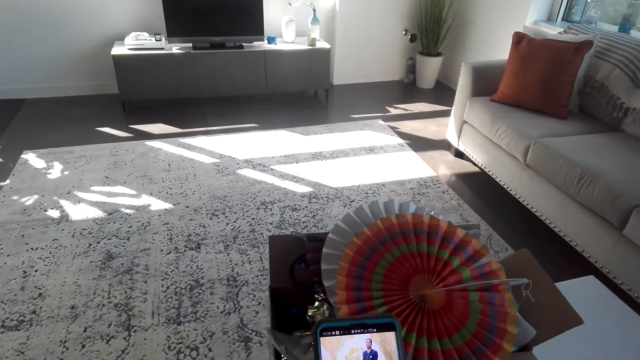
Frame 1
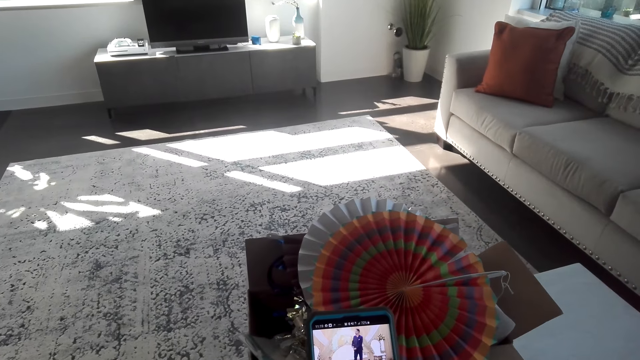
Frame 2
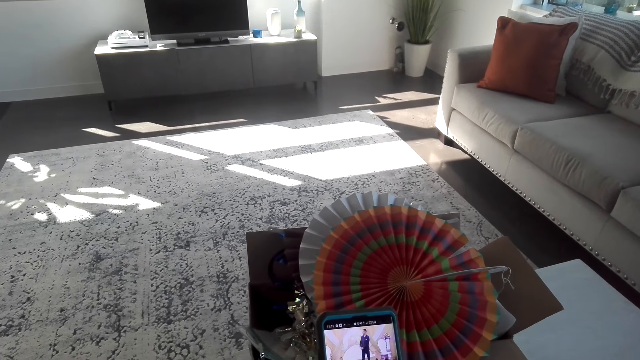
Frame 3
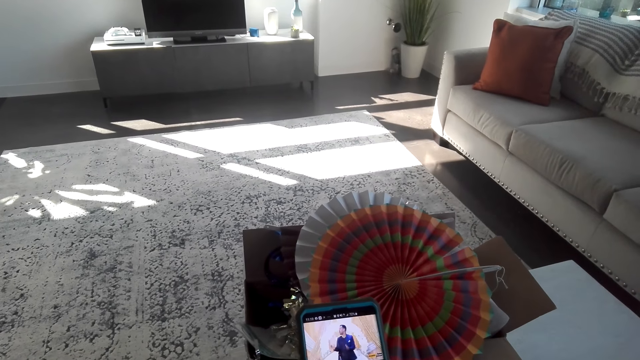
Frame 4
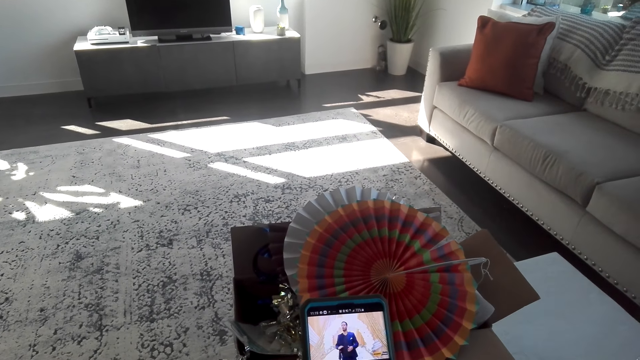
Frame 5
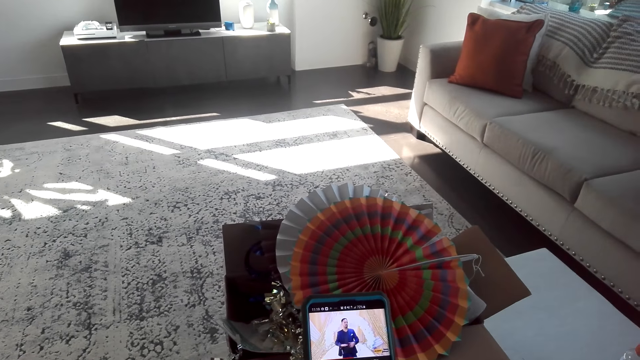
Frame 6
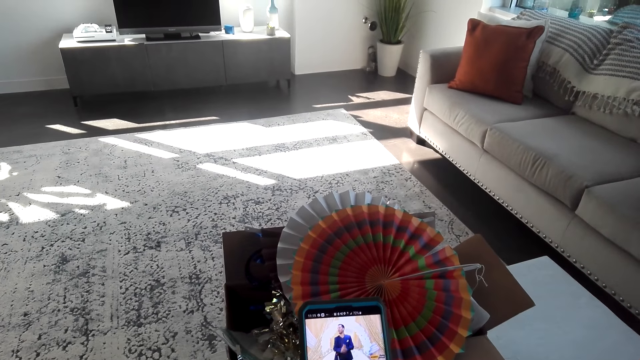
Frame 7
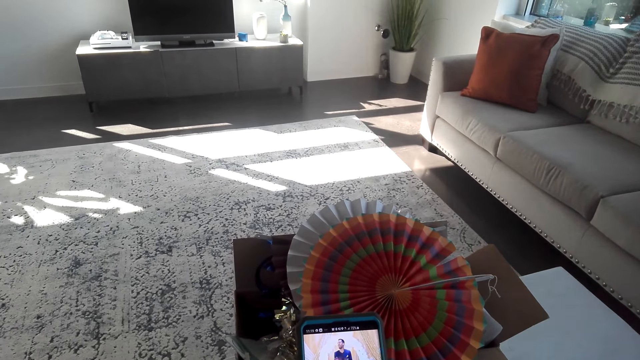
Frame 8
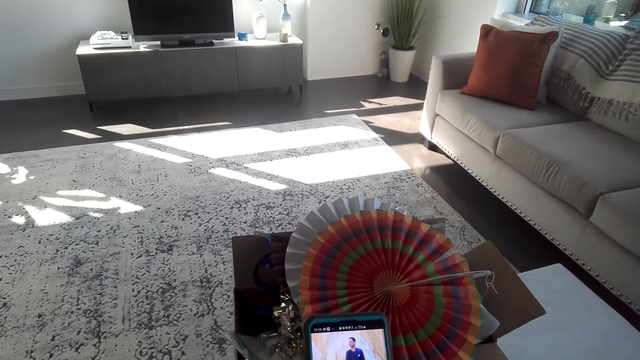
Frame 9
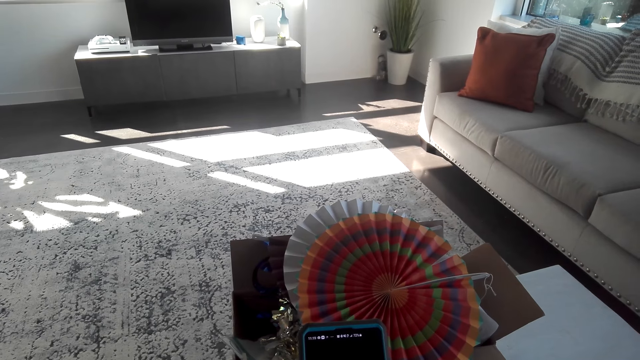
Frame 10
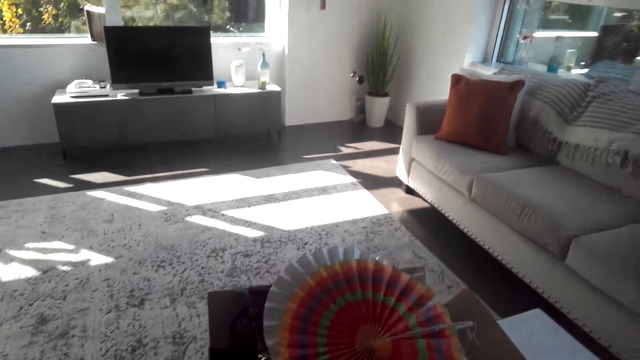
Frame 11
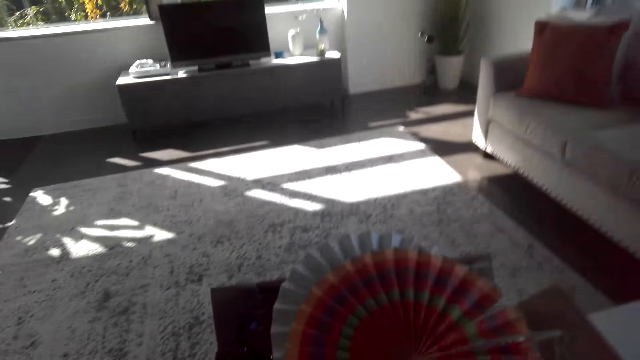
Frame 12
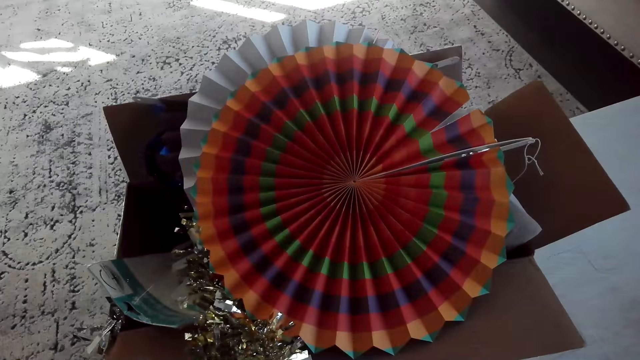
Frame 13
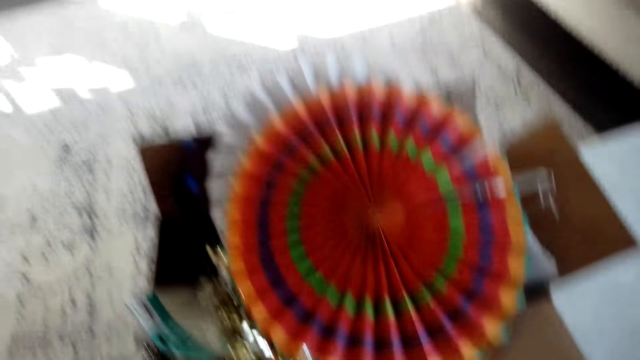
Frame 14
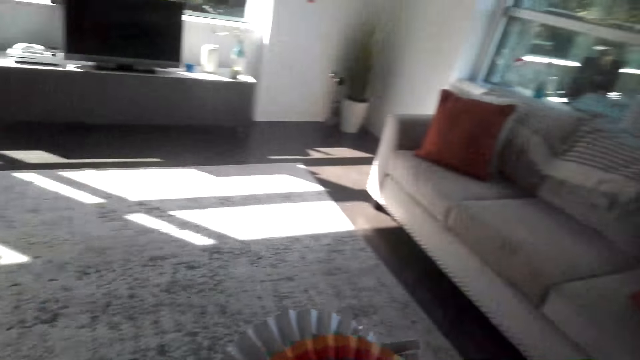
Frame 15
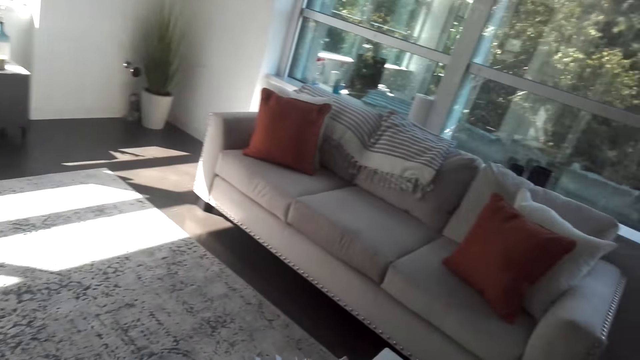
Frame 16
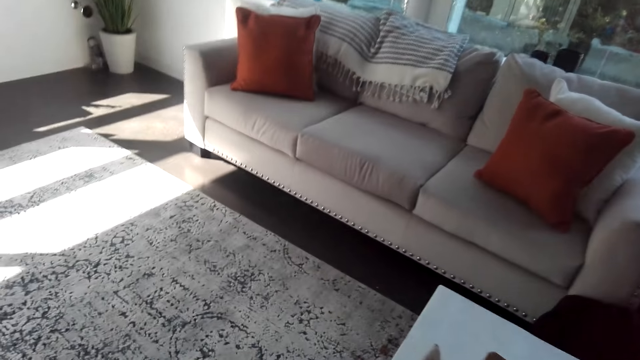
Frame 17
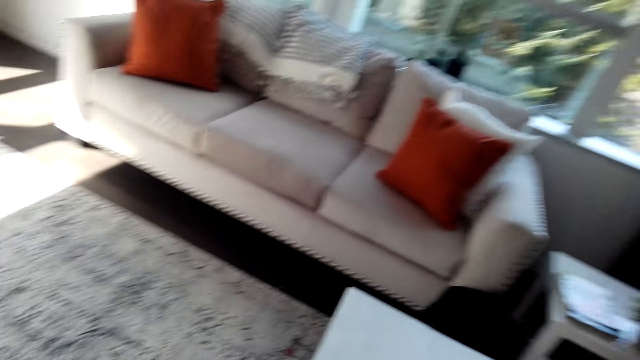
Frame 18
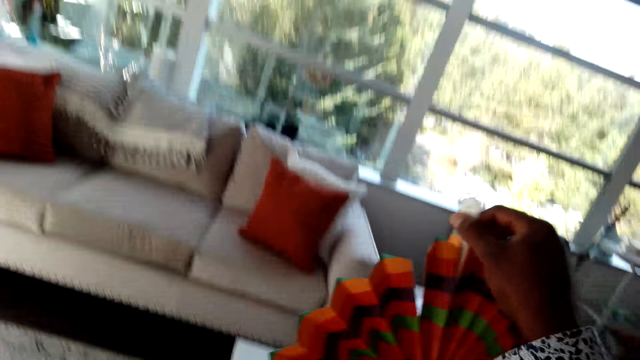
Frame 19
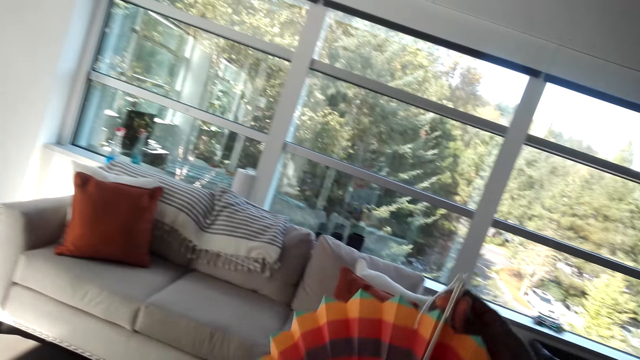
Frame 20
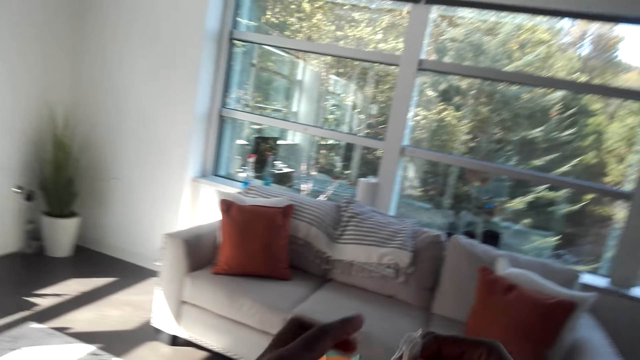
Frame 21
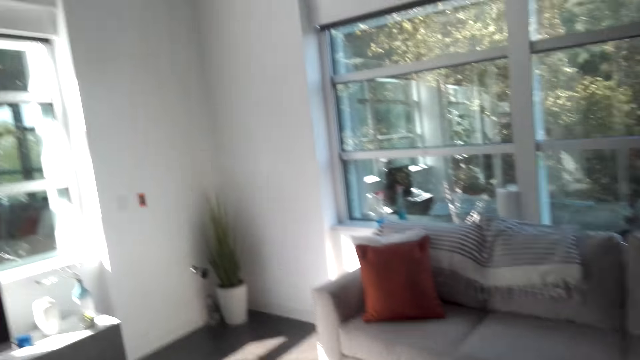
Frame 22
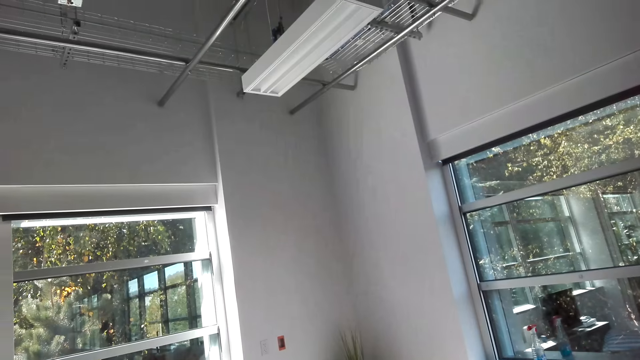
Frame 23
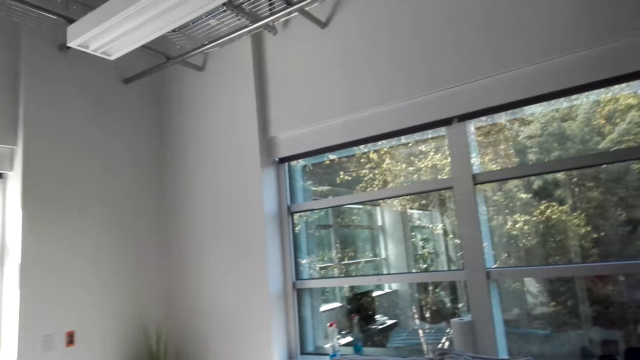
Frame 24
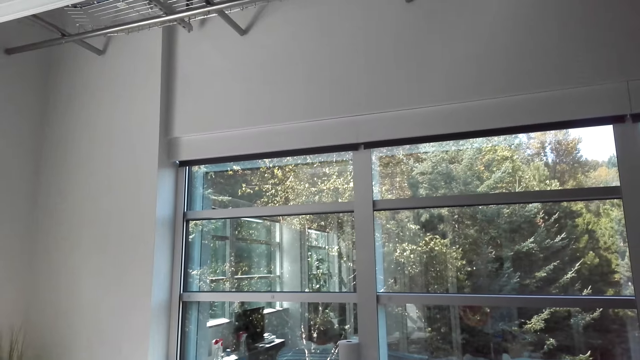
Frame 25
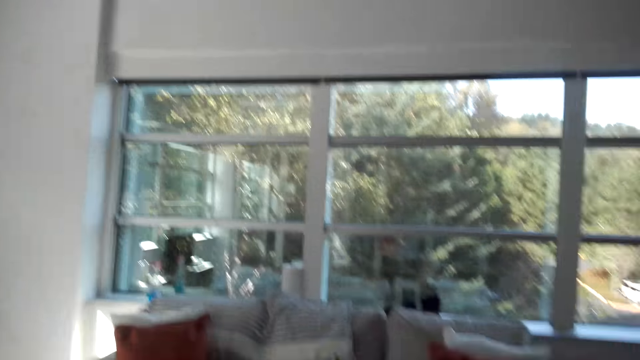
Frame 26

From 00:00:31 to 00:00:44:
The camera wearer dials the phone. They pick up the paper fan. They hold the decoration paper.

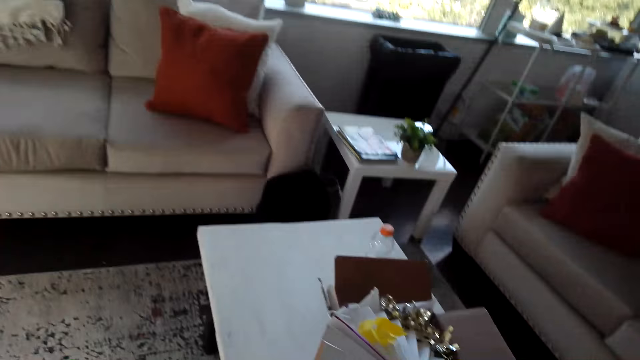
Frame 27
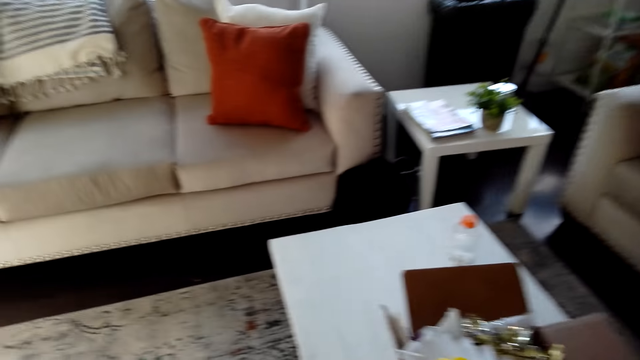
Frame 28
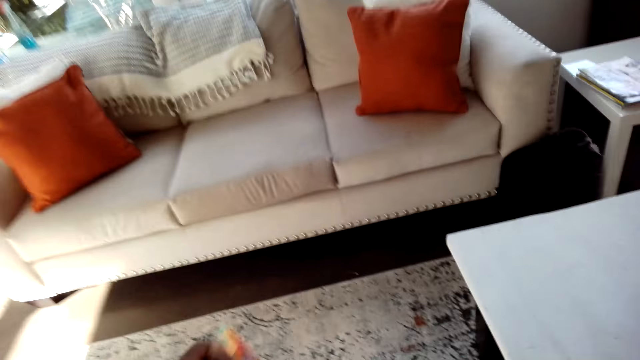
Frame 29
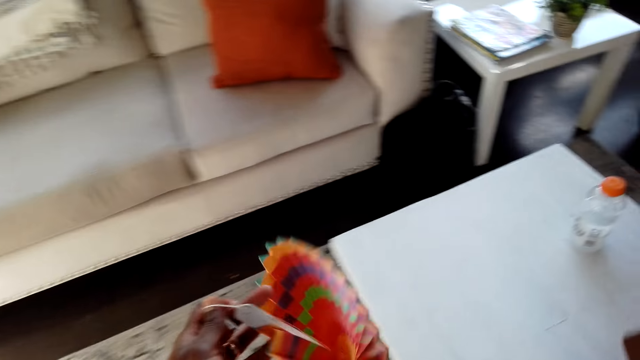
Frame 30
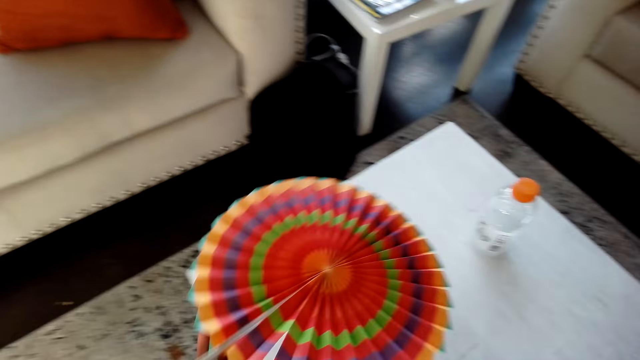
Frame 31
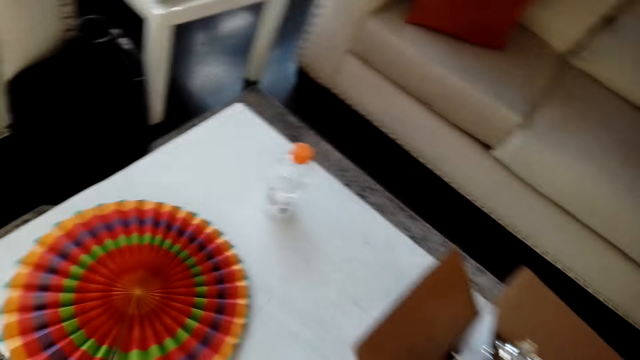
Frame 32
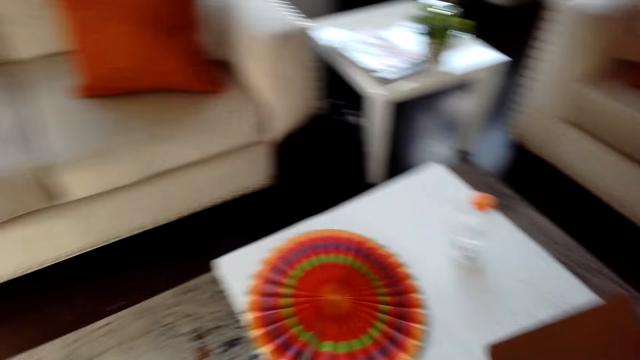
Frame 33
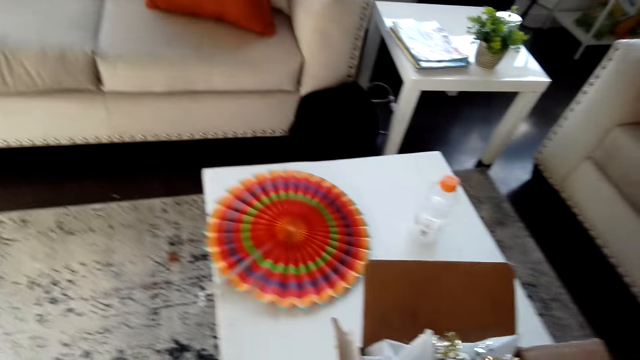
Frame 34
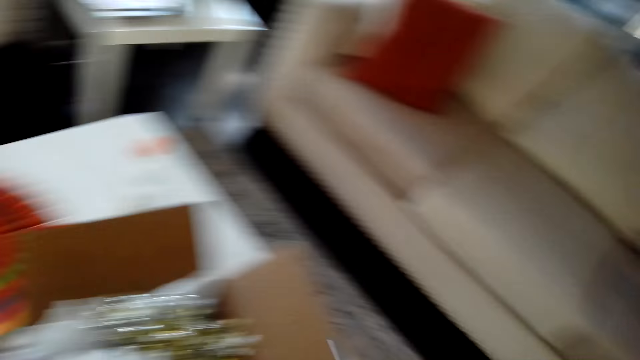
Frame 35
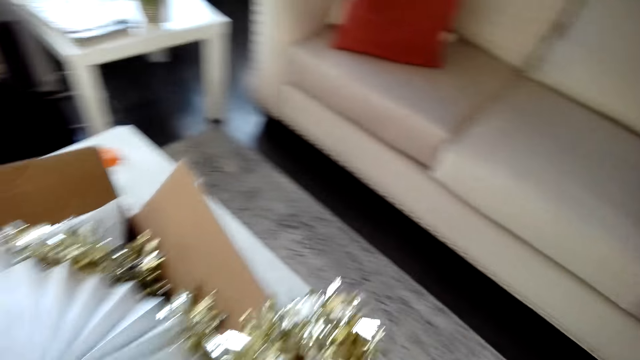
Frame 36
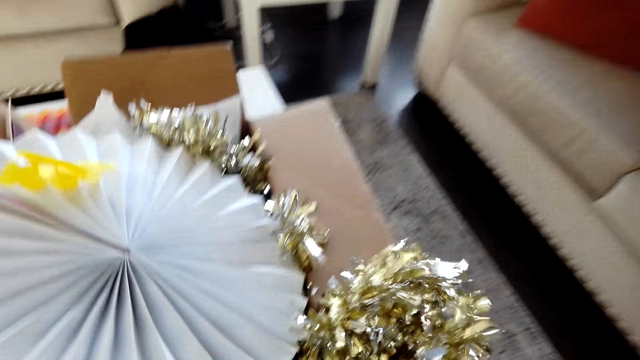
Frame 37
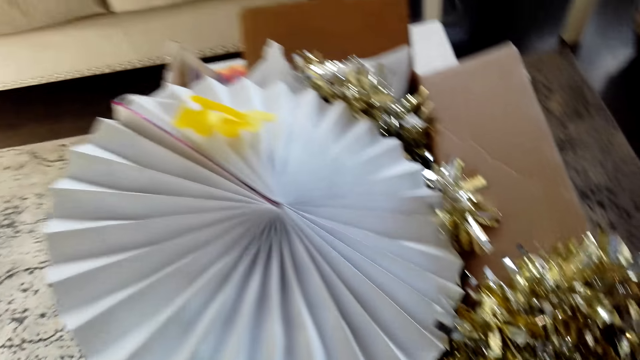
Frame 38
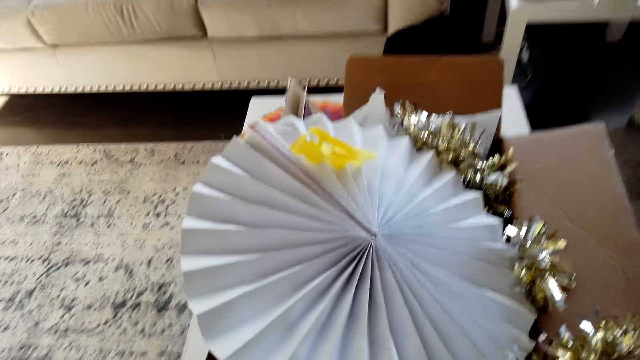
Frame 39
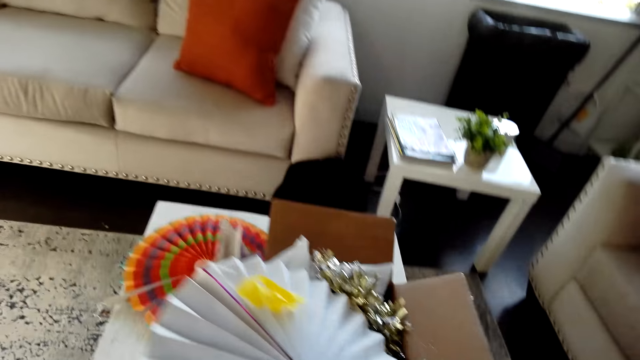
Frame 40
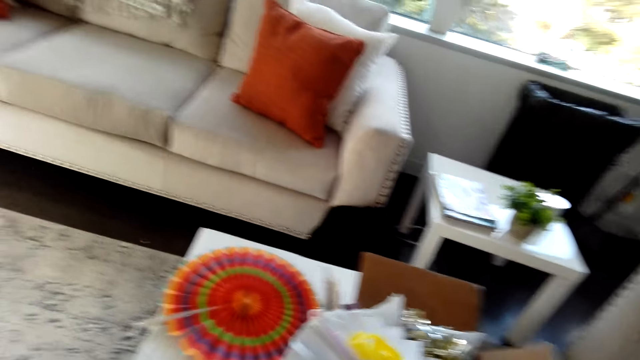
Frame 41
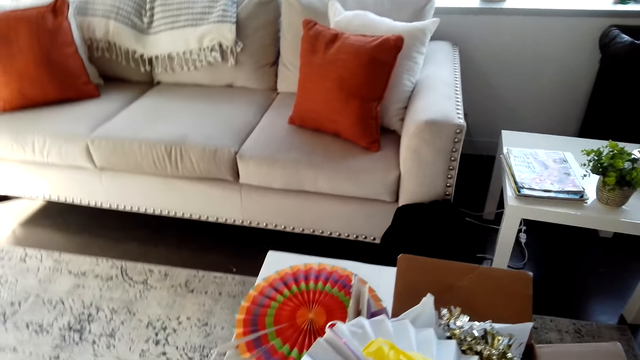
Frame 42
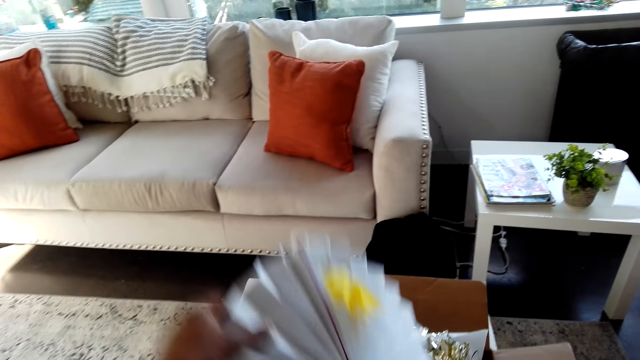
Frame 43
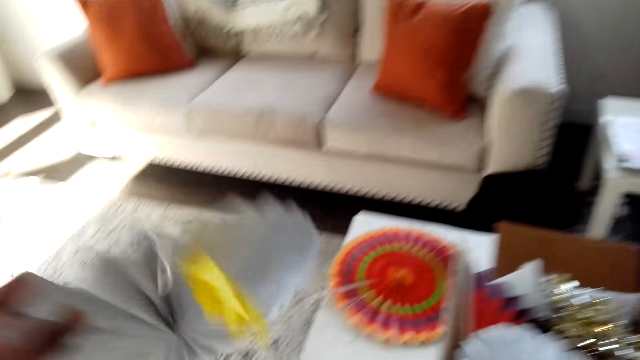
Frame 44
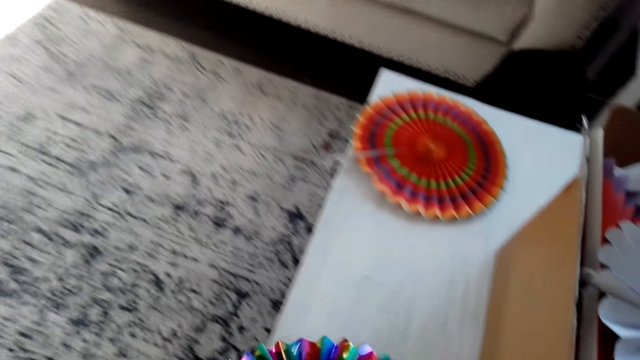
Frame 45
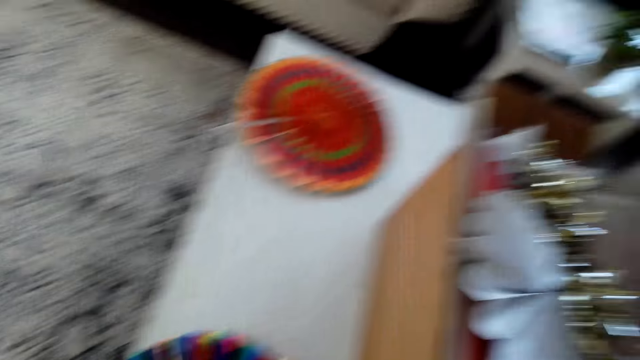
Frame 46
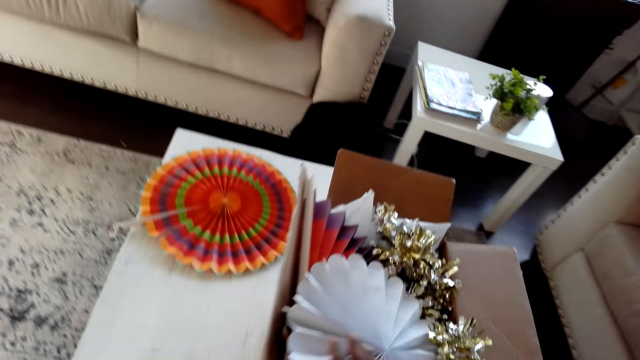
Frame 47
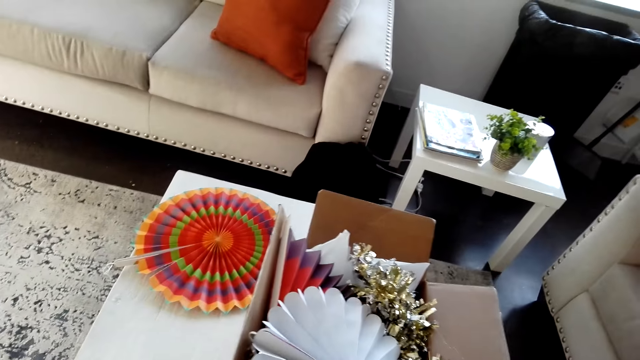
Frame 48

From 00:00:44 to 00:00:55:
The camera wearer puts the paper fan on the table. They carry the paper decoration. They move the box. They pick up the paper fan from the box and put the paper fan on the table.
